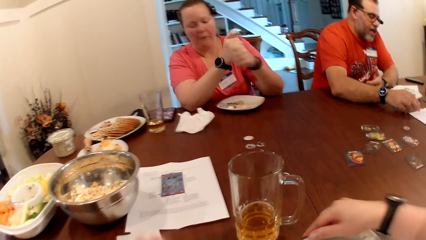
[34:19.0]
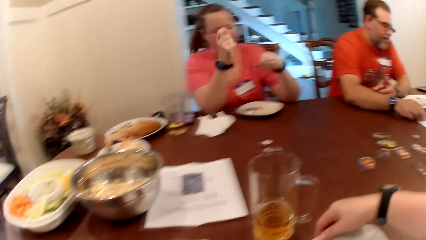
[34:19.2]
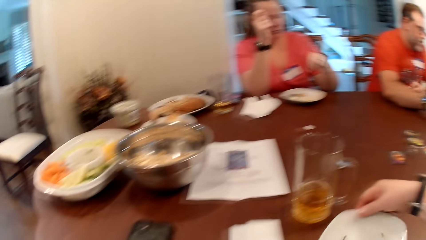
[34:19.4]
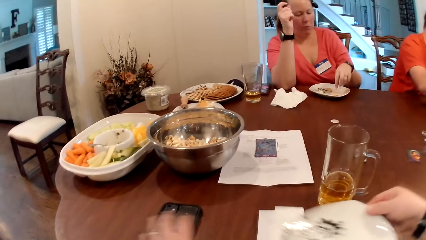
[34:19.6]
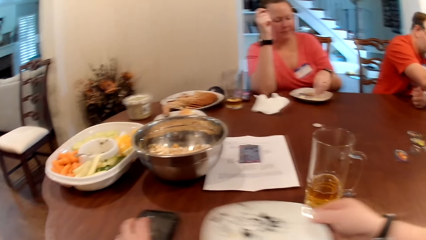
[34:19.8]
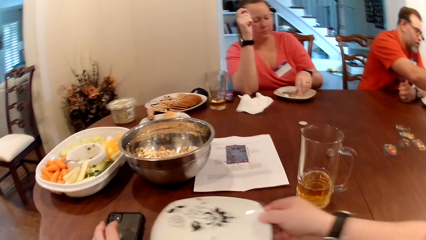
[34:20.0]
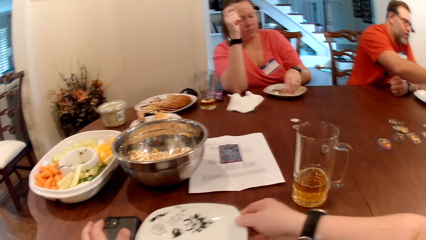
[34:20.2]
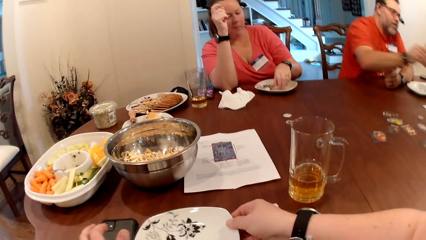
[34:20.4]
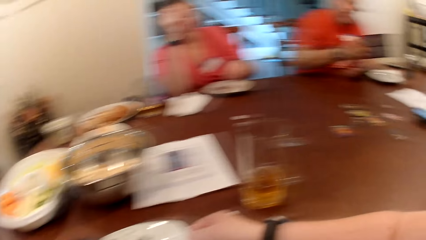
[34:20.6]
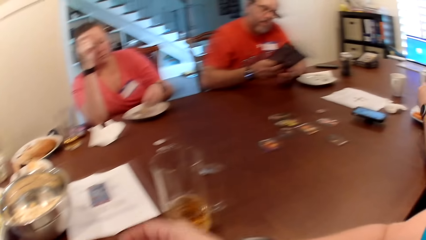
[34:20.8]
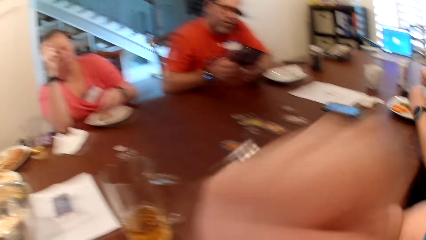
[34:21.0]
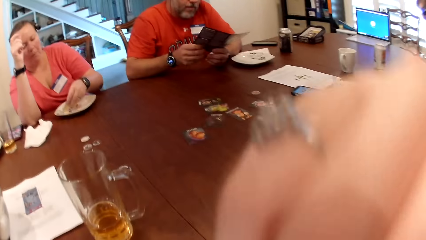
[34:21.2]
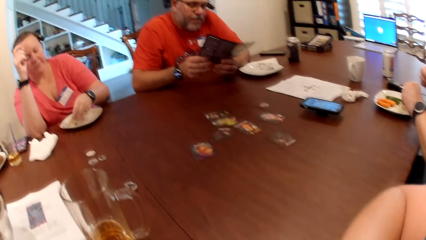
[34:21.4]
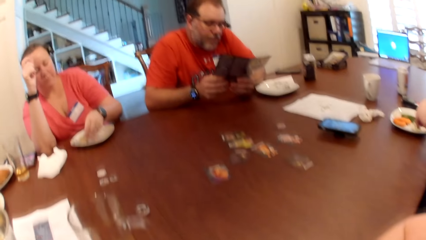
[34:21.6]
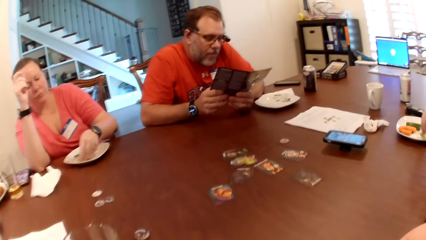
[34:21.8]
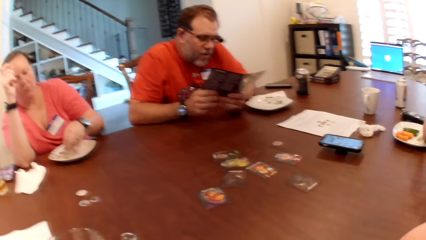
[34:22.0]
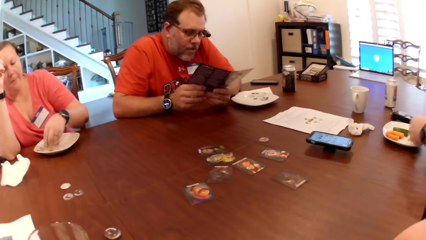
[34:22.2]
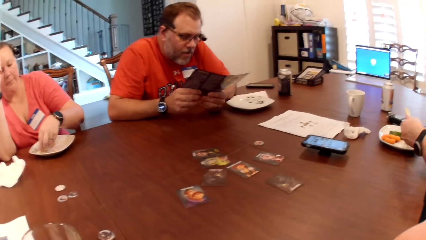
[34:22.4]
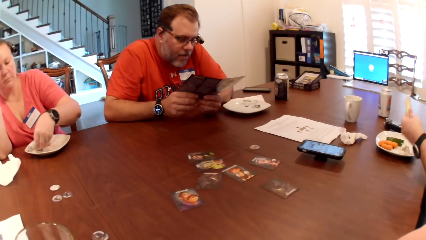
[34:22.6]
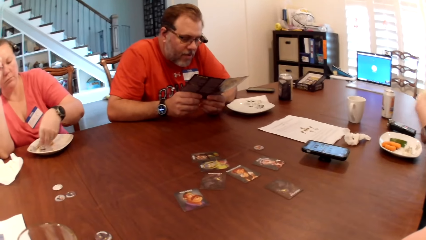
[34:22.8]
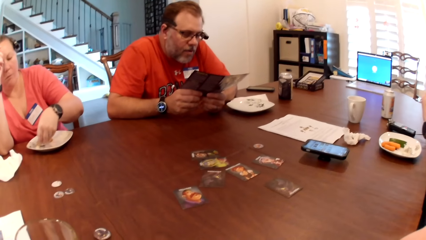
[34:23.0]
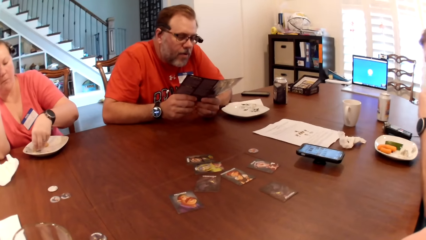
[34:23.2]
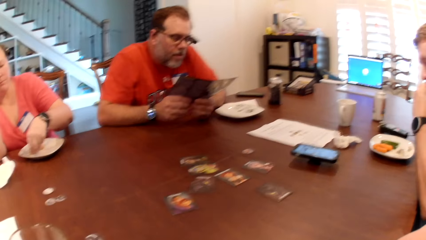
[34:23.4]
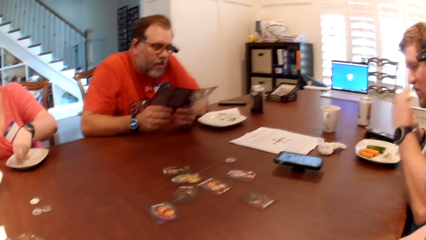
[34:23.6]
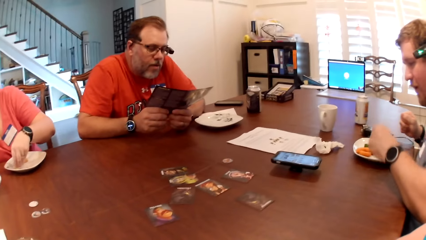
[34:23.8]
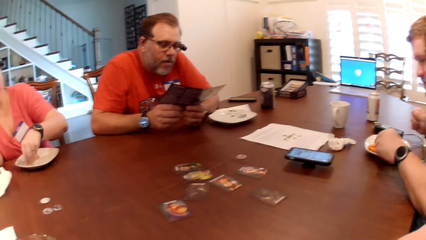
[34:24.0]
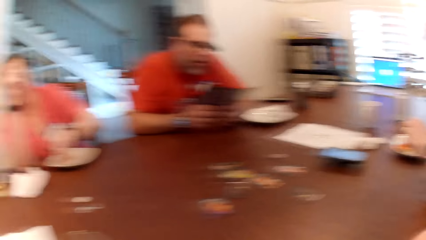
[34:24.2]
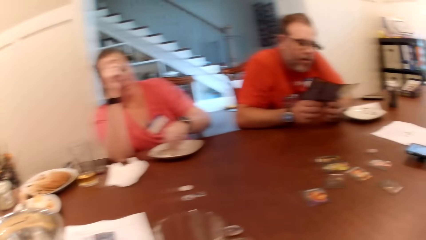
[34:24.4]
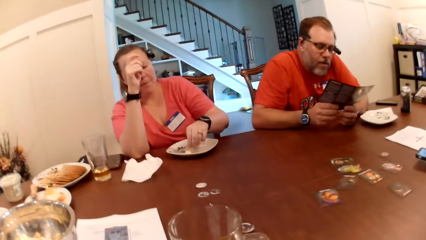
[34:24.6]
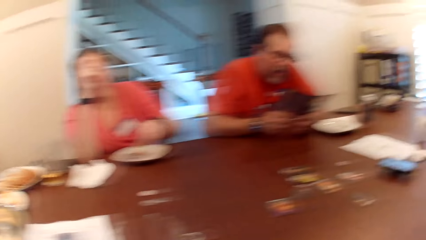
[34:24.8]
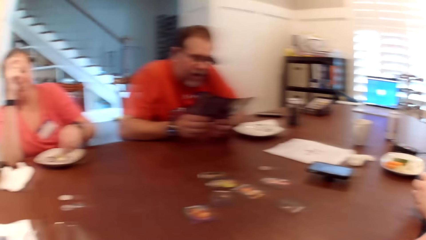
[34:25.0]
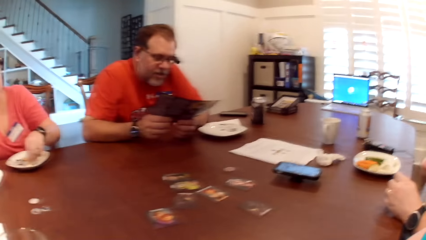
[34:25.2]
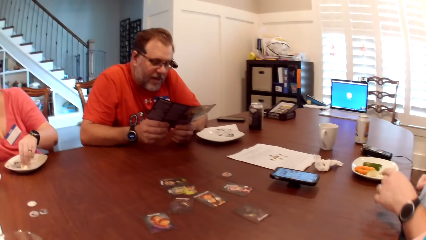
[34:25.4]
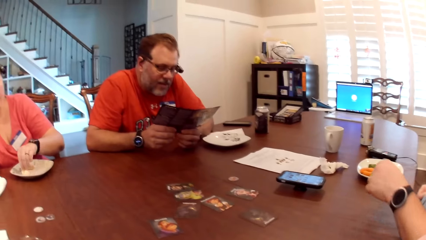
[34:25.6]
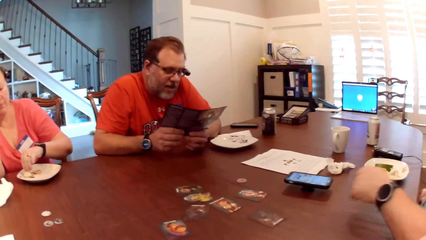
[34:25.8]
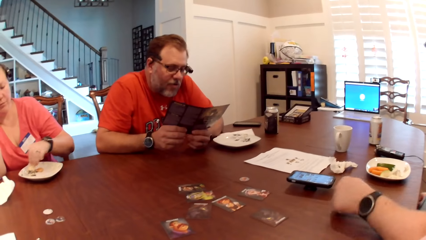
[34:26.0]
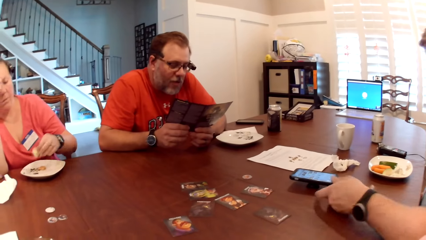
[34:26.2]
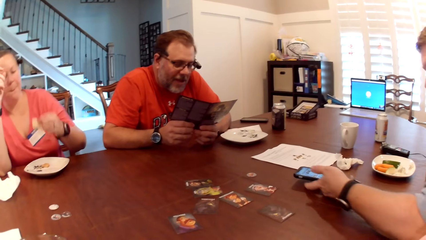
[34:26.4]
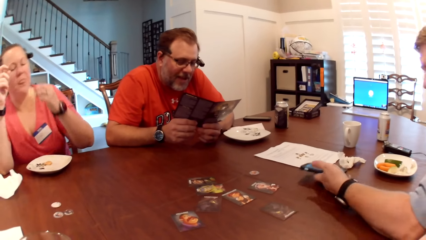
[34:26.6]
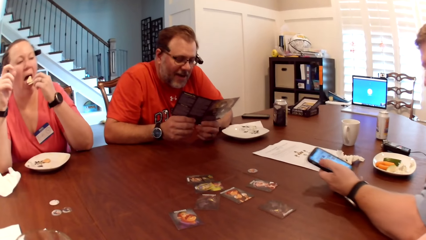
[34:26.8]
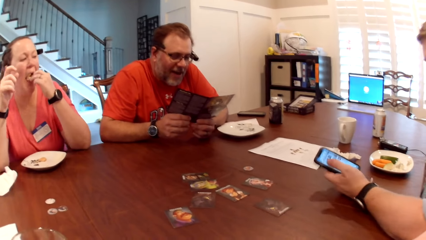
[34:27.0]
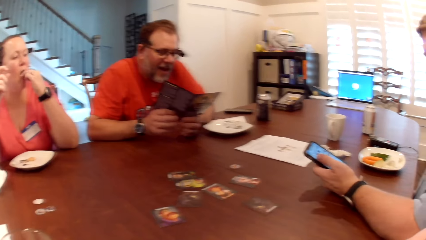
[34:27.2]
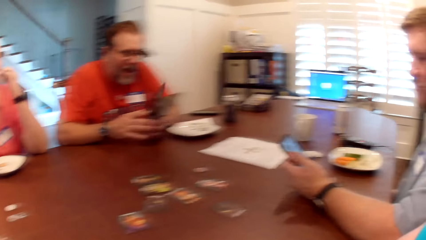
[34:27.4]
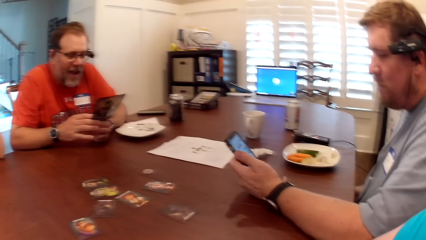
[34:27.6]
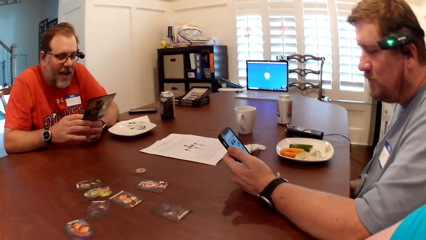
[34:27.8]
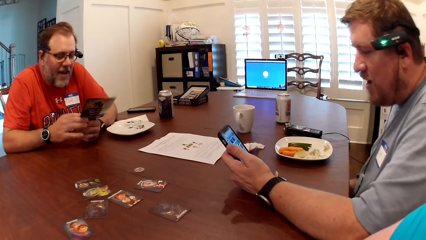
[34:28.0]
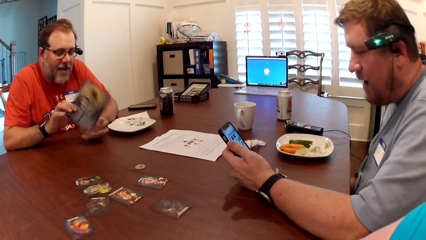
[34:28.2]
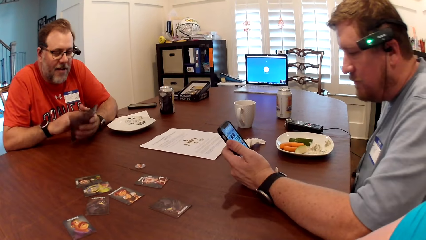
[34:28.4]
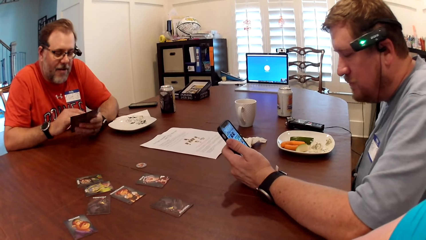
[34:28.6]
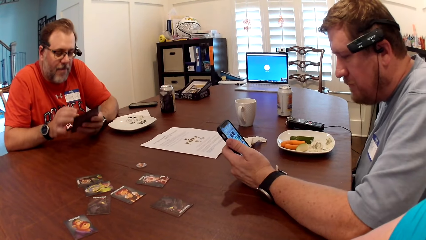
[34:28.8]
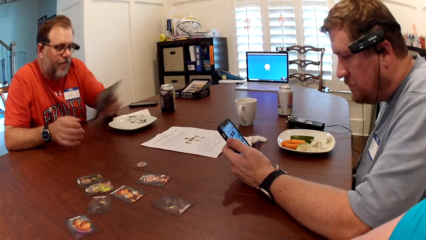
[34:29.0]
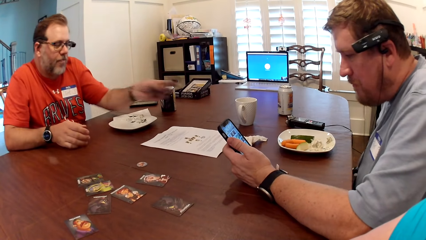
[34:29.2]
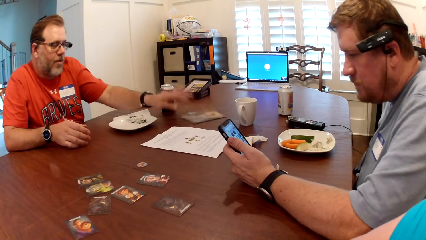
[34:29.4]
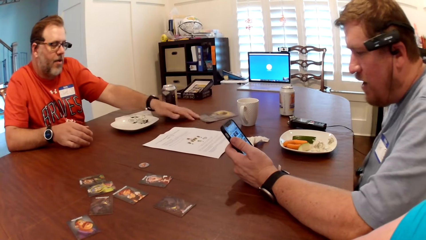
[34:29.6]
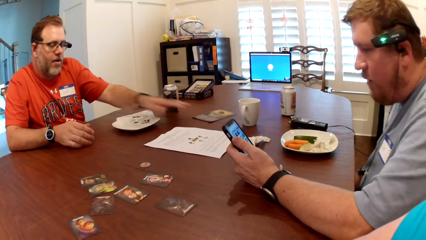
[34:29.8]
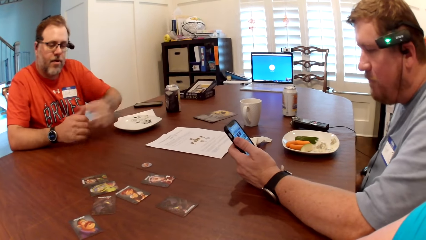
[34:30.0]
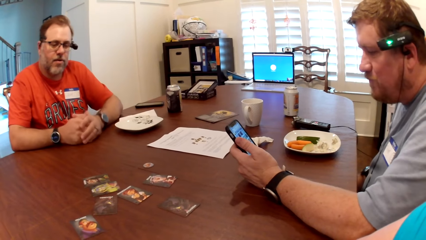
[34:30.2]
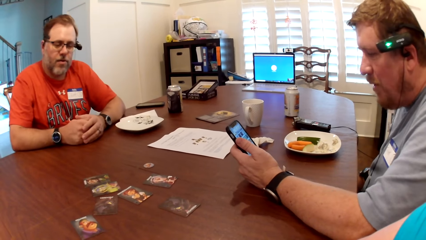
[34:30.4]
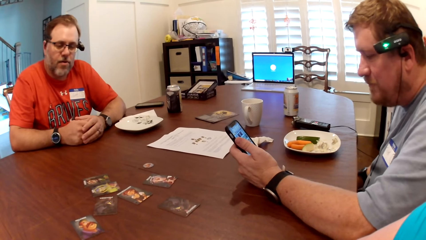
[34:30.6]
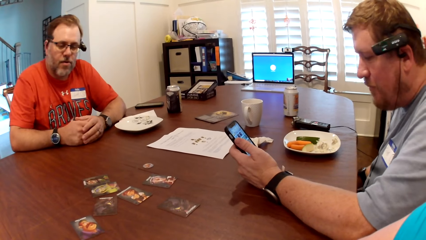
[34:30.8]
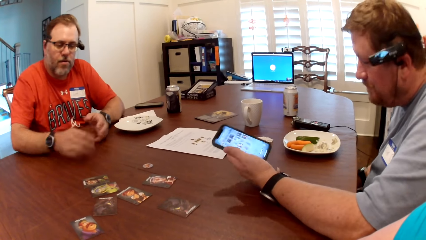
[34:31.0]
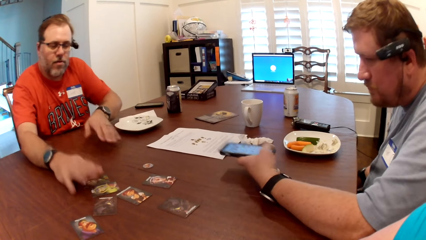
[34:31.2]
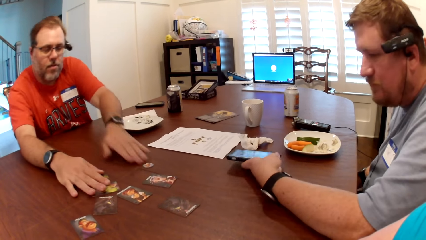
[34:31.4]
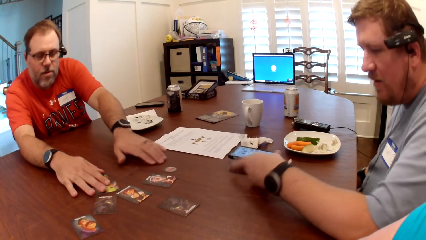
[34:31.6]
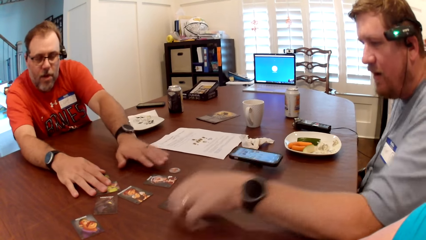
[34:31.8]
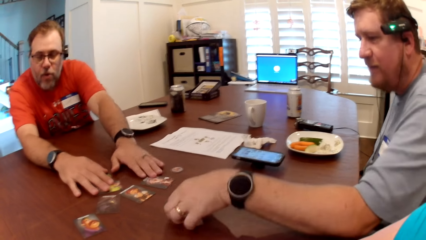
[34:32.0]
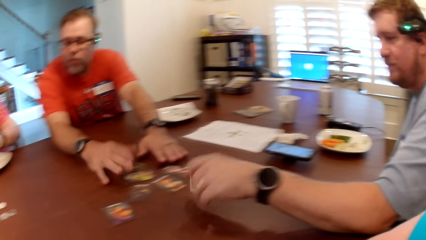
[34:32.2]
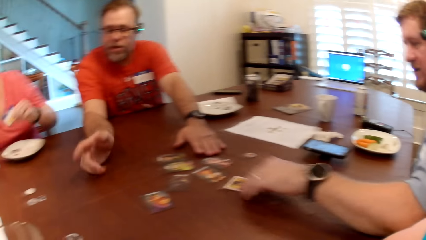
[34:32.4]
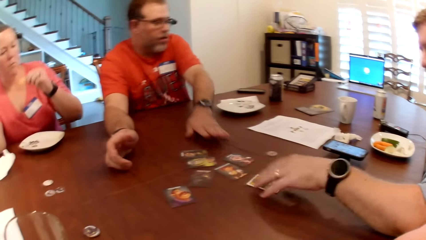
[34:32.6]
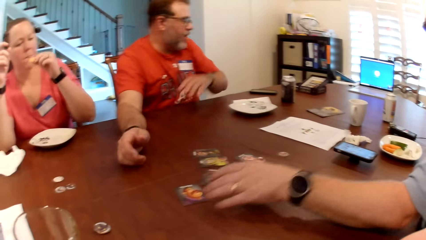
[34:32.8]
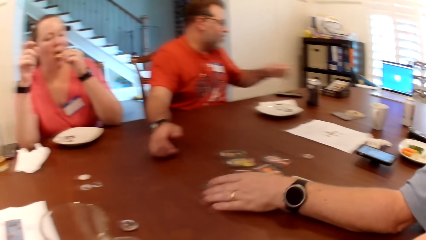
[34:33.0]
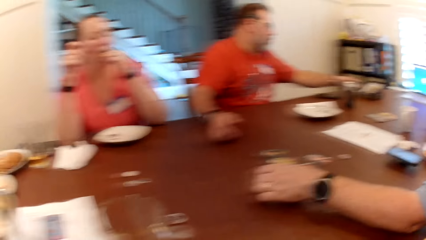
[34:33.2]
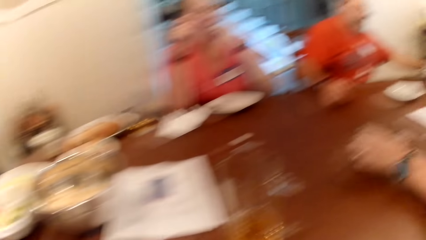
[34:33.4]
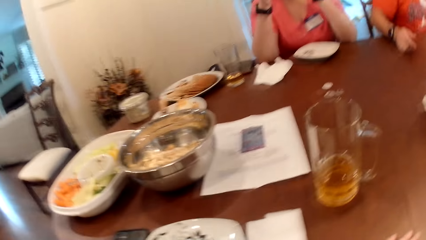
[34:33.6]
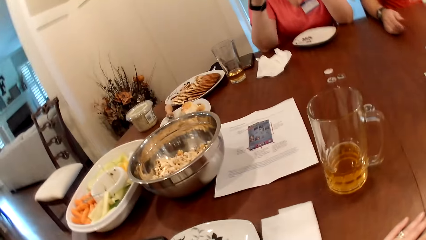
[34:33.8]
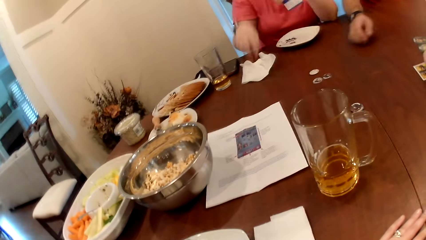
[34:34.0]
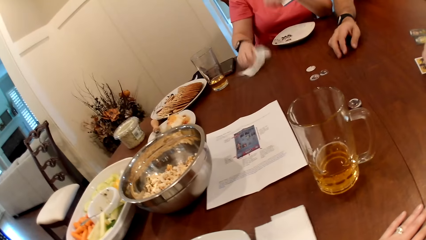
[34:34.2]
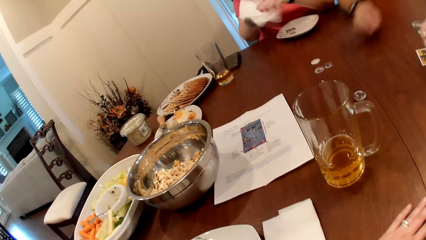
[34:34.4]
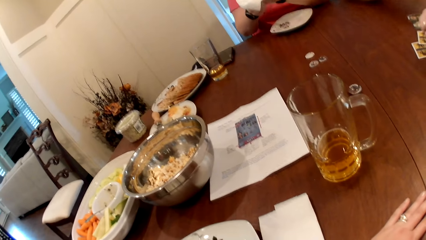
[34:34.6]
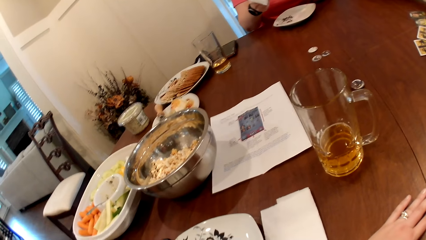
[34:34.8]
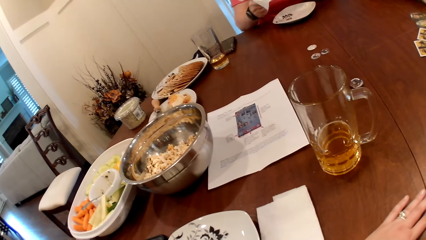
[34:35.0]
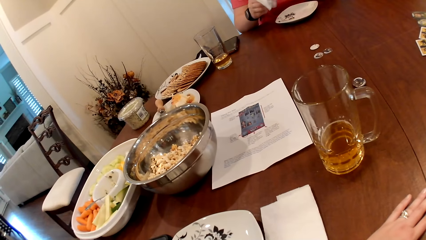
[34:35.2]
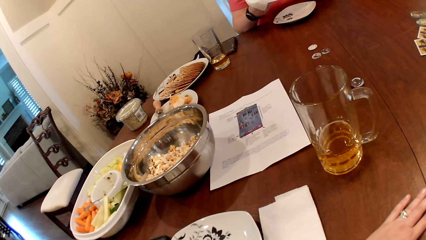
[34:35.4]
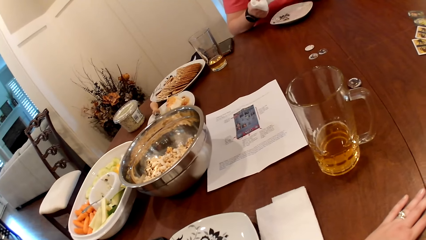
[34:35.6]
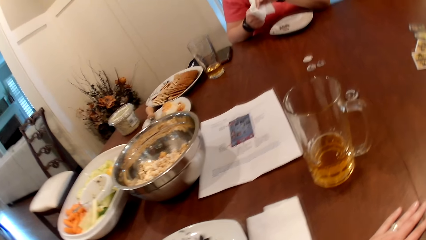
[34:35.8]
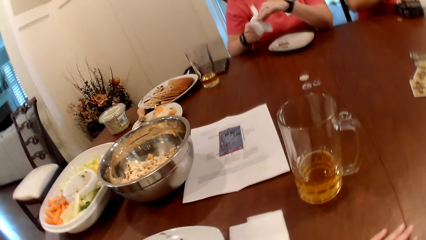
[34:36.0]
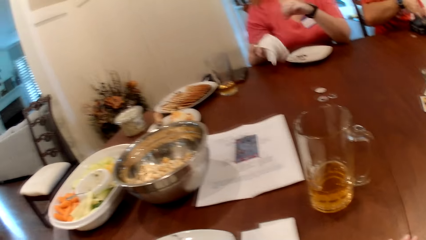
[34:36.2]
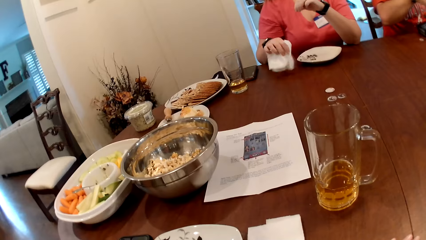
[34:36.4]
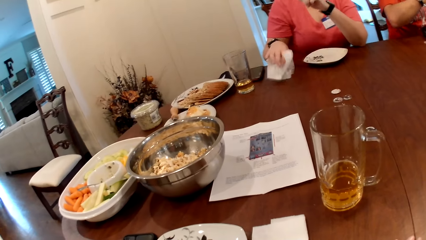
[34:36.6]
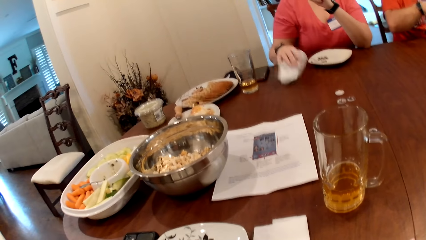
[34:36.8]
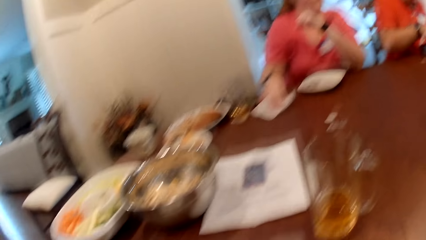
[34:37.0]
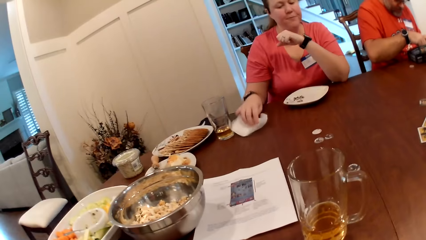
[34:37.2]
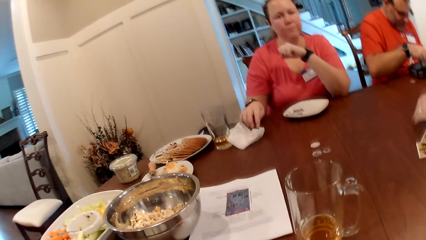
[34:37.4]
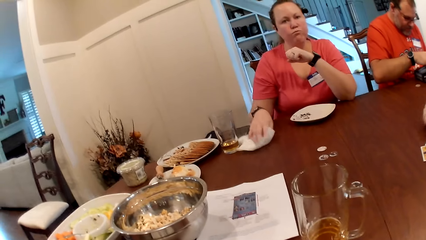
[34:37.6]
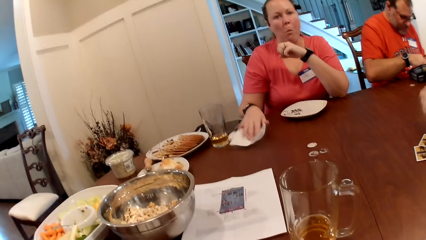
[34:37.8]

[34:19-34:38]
The camera wearer adjusts the plate on the table with her right hand. A man holds a booklet with his right hand. The camera wearer places the plate aside. Another man eats the fruit in the plate in his left hand. The first man interacts with the camera wearer. The other man picks up the phone on the table with his left hand. A lady eats. The other man interacts with others. The first man drops the booklet on the table with his left hand. The other man drops the phone on the table with his left hand. He turns over the cards on the table with his left hand. The first man touches the cards and moves a card on the table with his left hand. The lady picks up a serviette from the table with her right hand and cleans her hands with the serviette. She drops the serviette on the table with her right hand.
